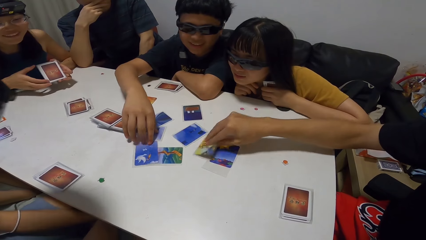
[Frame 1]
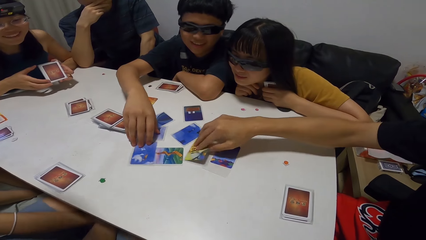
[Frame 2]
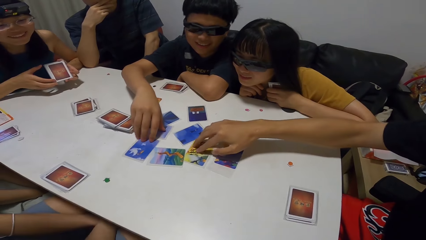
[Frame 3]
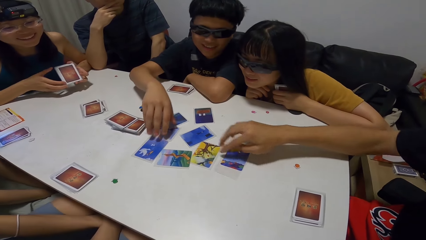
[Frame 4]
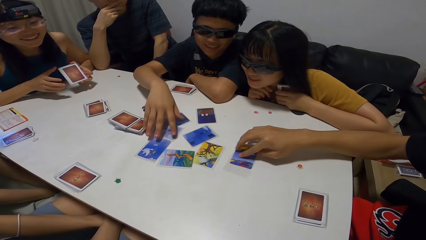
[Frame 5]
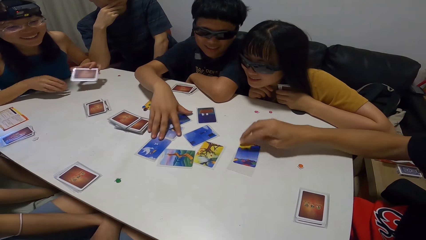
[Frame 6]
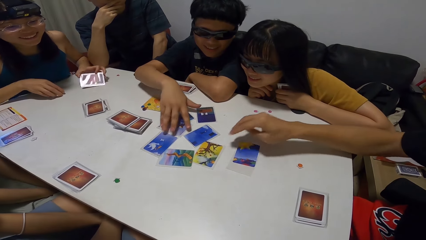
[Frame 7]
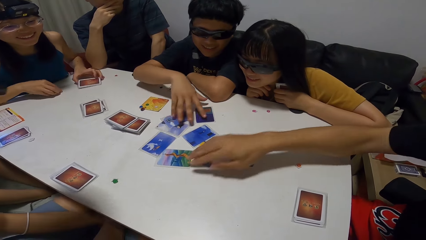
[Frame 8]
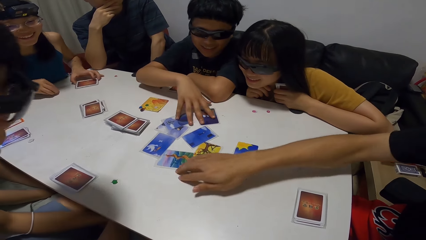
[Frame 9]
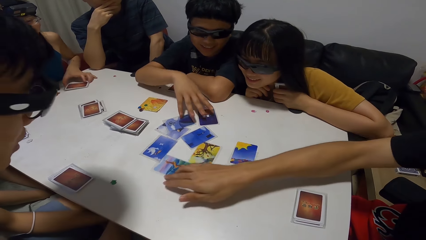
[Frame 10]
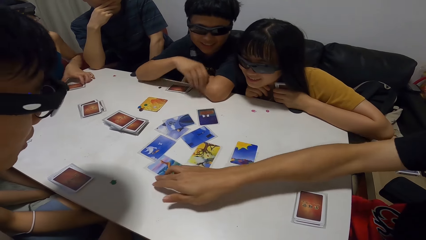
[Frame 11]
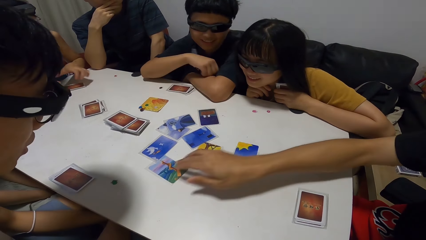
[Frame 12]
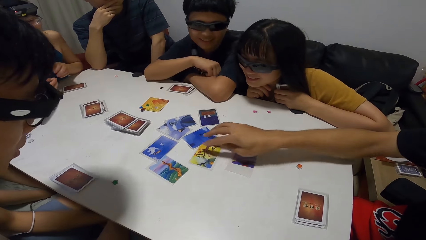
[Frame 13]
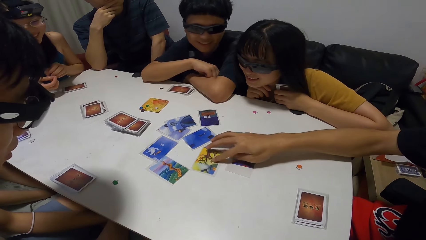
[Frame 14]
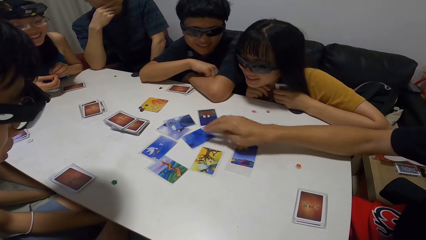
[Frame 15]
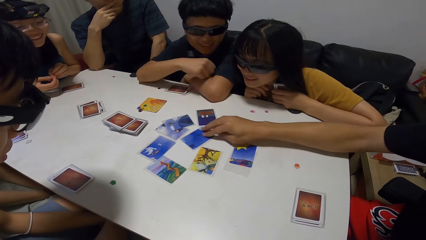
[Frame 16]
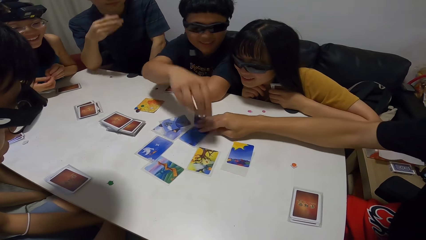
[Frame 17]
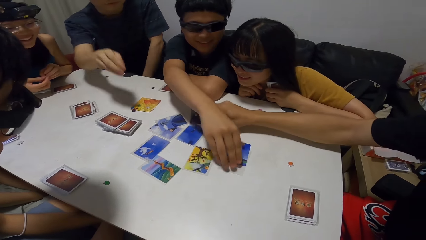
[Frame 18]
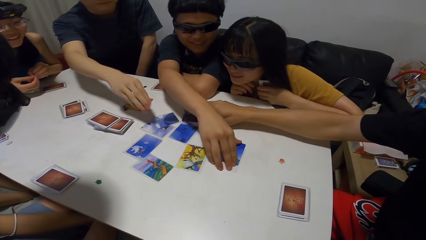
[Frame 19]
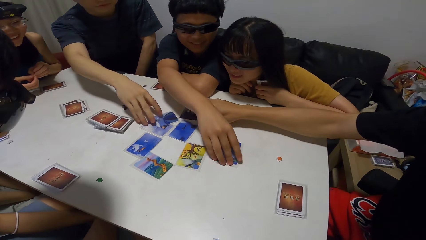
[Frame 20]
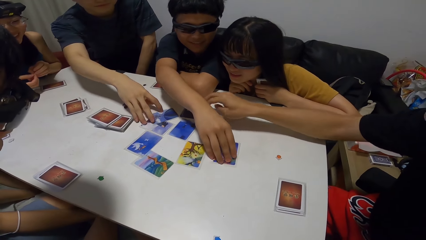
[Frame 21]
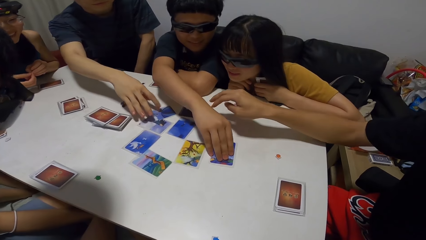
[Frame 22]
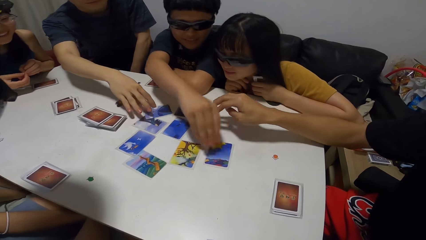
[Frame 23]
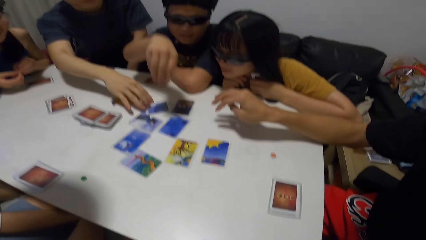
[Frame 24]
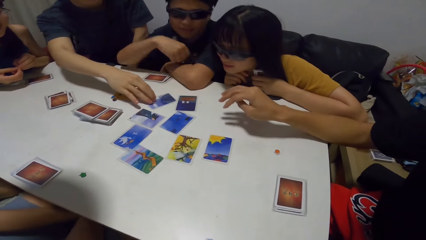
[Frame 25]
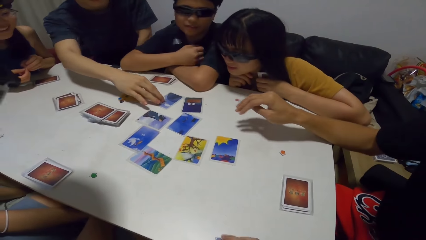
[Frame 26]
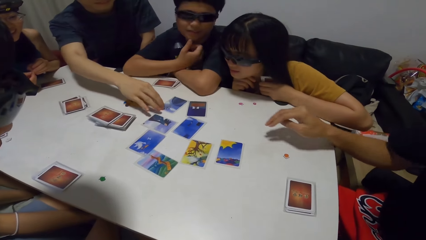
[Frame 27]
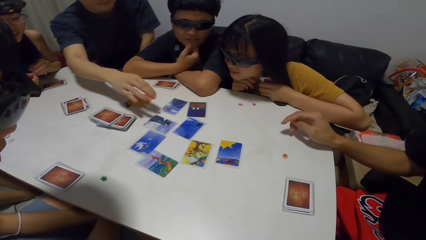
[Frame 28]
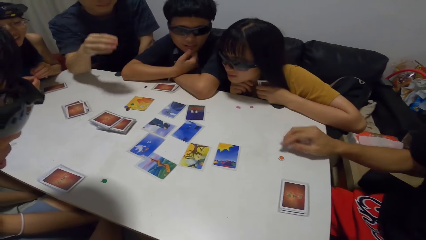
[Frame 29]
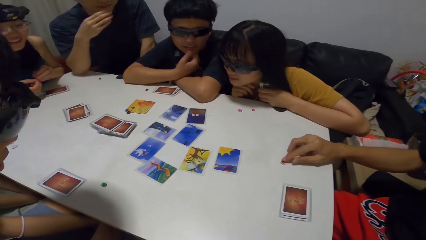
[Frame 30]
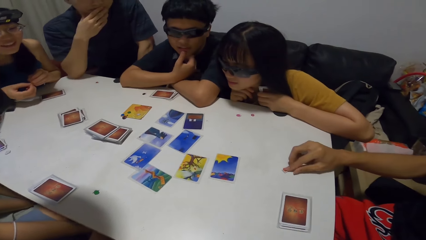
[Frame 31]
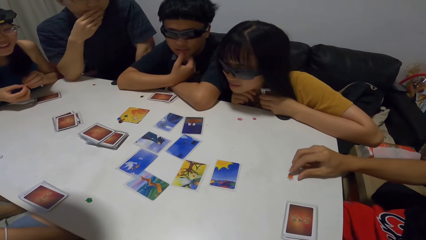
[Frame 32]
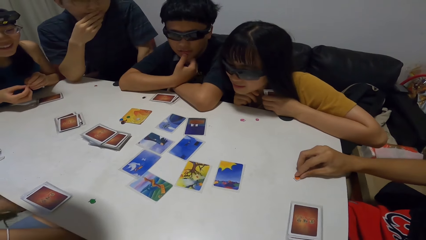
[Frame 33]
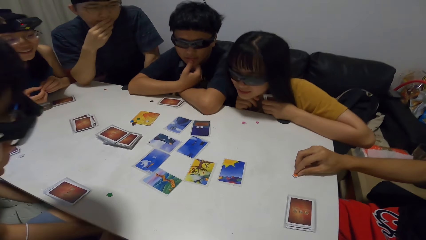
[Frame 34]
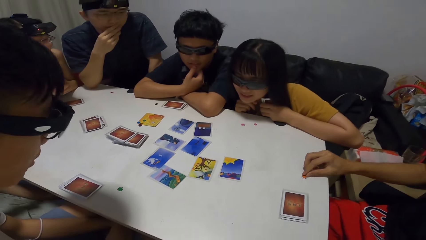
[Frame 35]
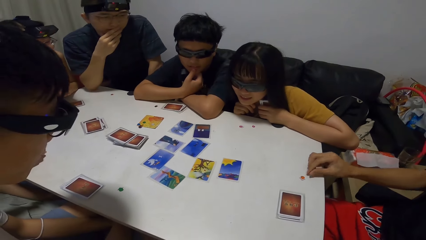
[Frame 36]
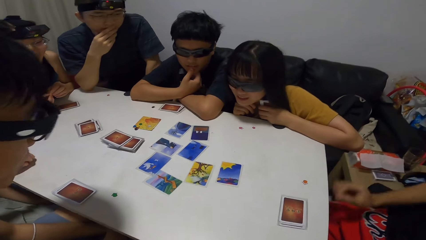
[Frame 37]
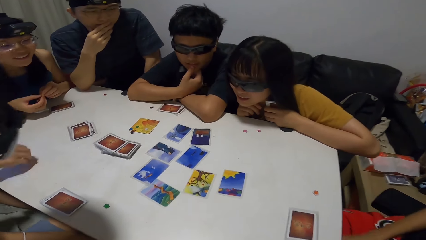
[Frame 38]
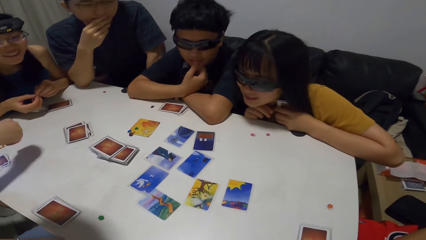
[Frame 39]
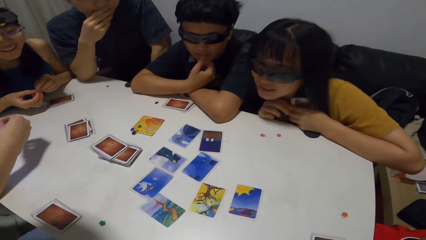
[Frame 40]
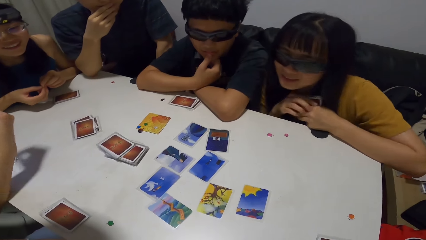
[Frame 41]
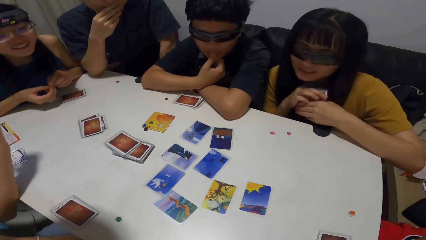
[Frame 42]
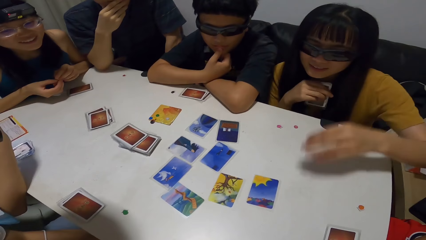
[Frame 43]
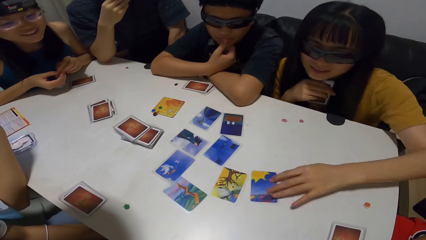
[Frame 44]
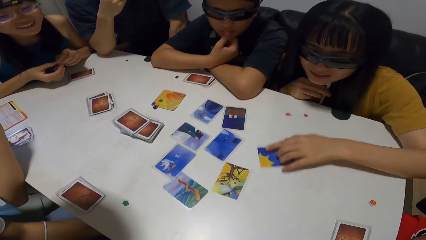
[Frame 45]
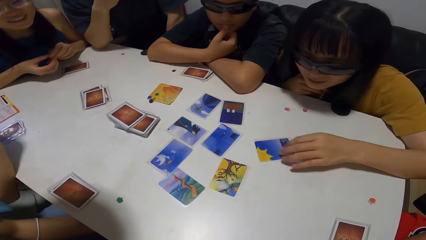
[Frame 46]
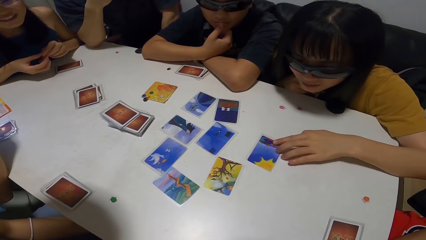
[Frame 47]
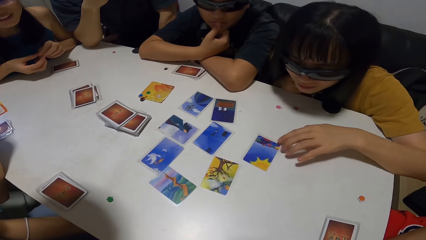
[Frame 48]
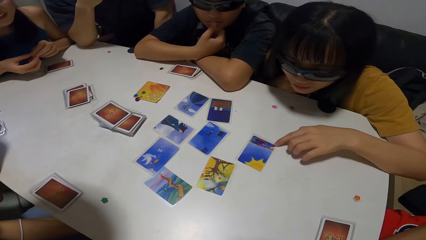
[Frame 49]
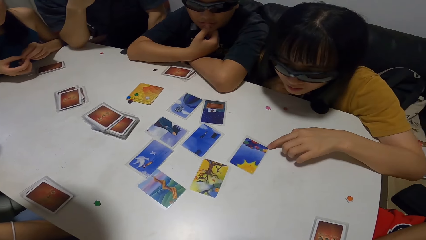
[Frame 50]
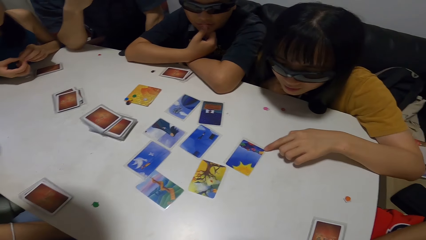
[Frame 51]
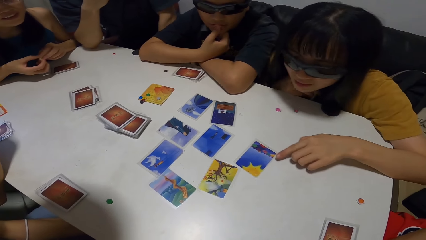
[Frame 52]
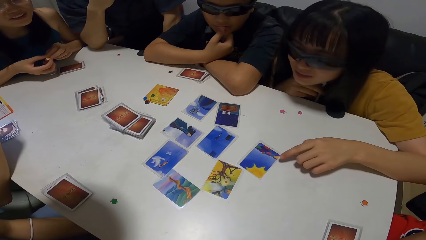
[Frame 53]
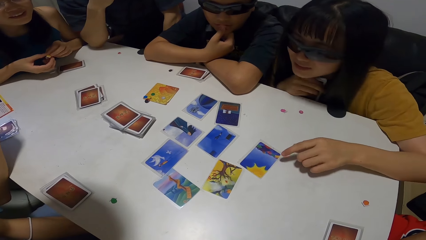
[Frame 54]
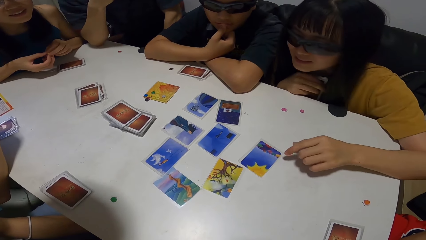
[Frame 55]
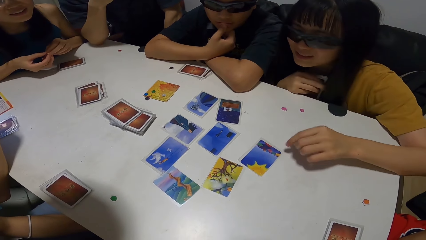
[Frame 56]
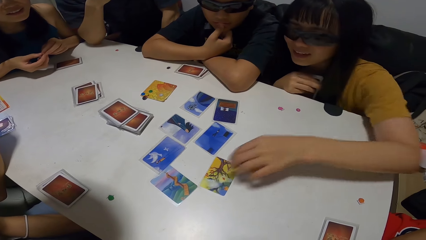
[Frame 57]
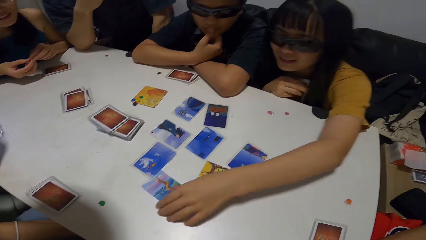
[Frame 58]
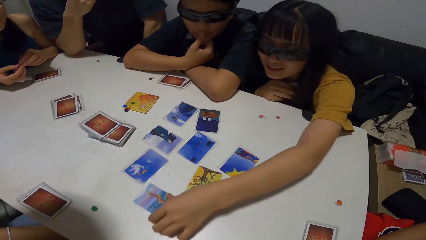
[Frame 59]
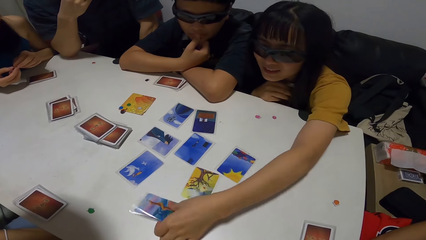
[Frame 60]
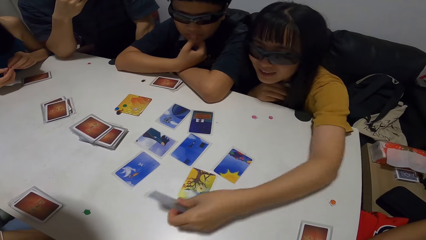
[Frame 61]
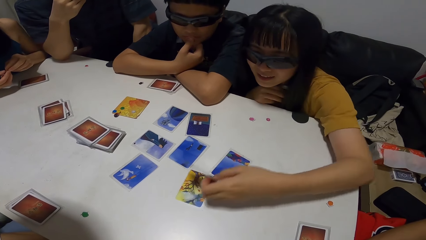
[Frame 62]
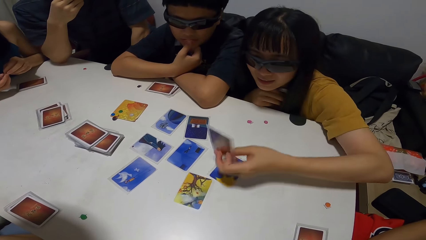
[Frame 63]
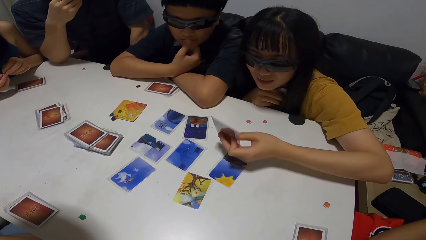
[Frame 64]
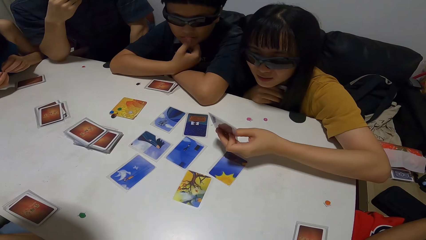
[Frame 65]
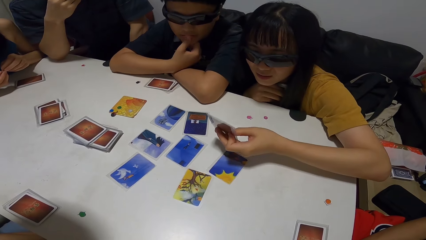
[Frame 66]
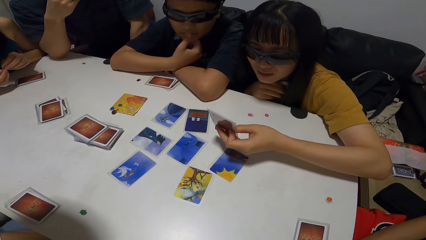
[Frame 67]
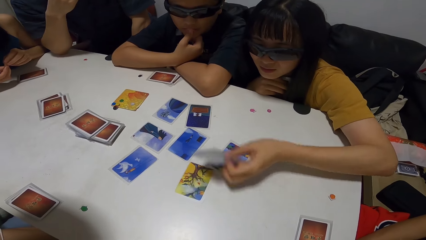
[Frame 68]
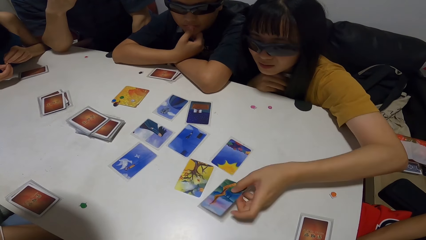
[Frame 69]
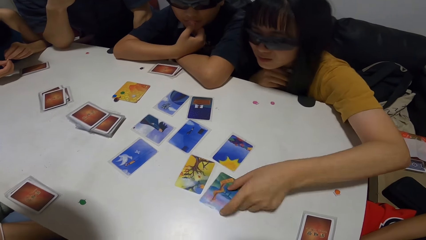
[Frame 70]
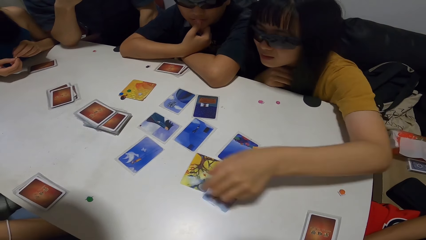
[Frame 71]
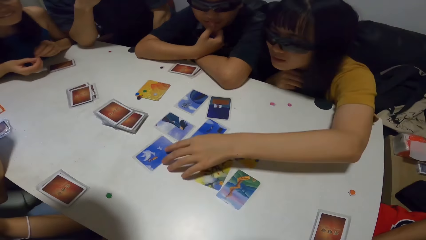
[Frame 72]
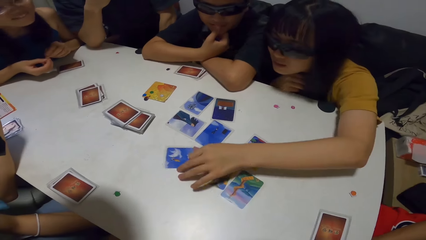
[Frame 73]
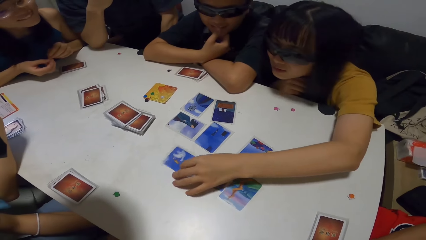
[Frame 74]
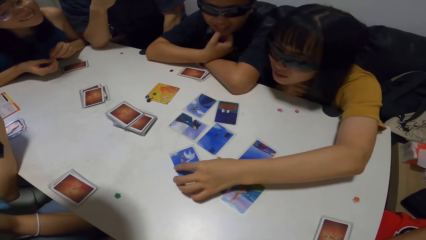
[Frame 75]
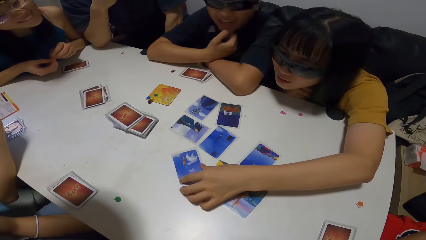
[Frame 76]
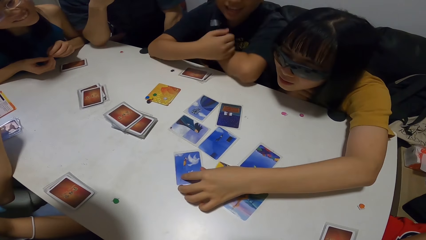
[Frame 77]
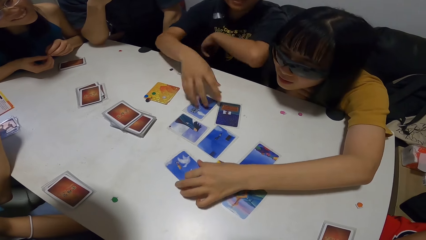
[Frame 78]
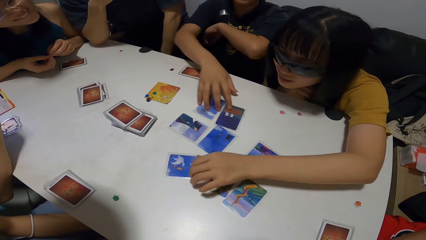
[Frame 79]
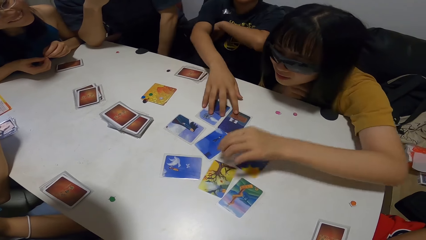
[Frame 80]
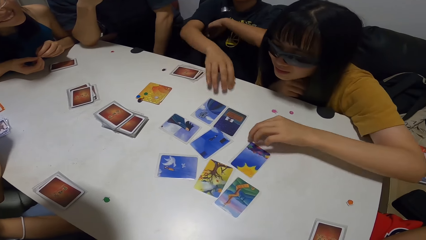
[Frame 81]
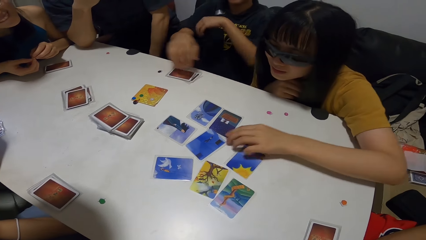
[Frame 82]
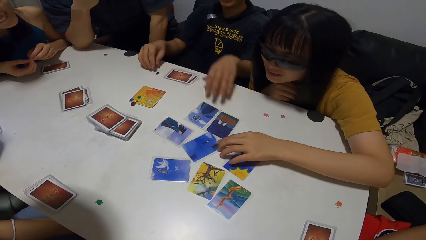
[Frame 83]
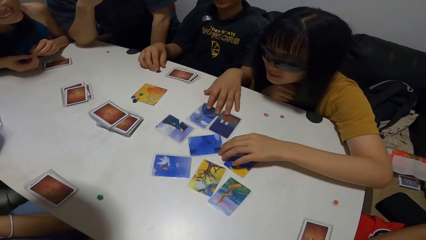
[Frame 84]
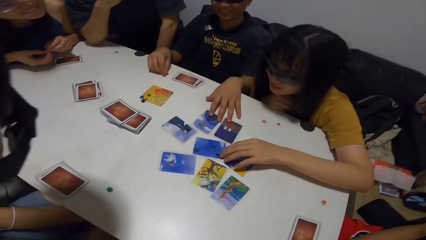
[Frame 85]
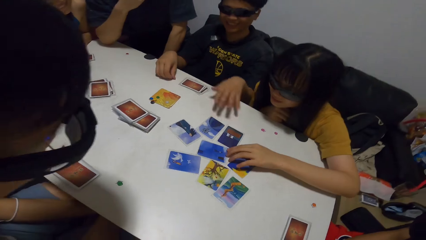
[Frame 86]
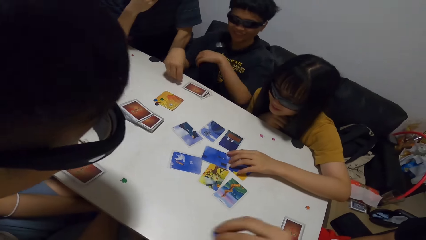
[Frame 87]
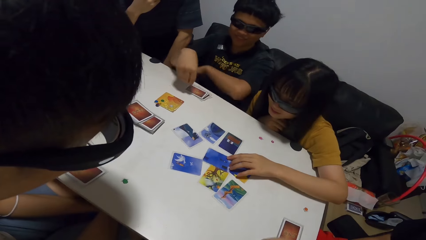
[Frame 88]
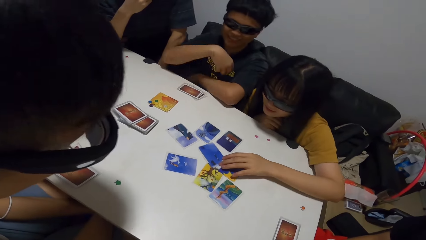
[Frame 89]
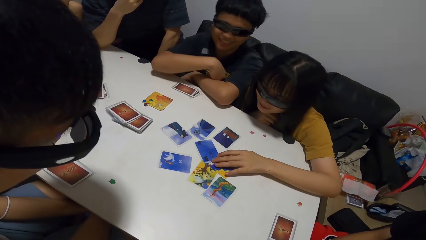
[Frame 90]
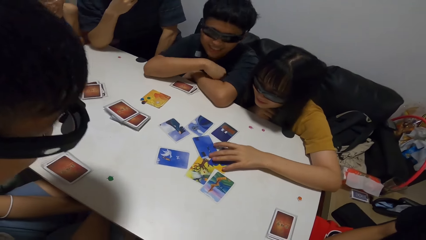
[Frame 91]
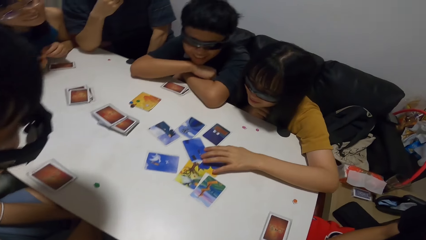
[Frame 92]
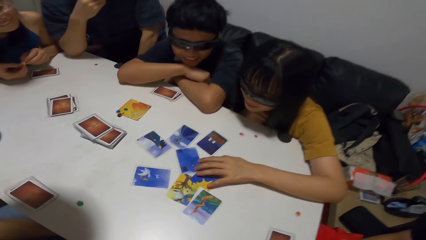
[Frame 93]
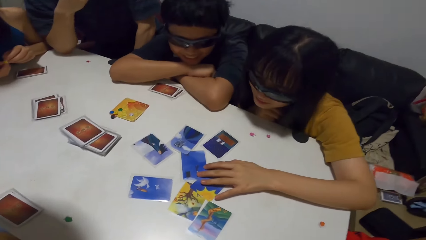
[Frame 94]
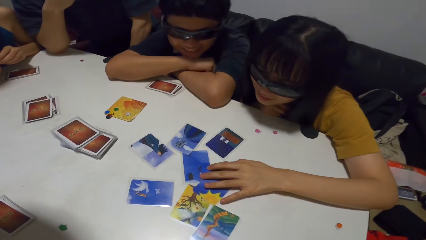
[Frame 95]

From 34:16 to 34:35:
A lady drops her cards on the table. A man checks the cards on the table. Another man touches a card. A third man touches his chin with his right hand. A fourth man touches a paper on the table. The first man touches his mouth with his right hand. Another lady touches a card on the table and looks at the card. The lady turns the card. The lady picks up the card from the table, looks at the card, and drops the card on the table. The lady checks a card on the table. The lady turns a card. The third man moves two cards on the table with his right hand. The lady checks a card on the table. The third man moves two cards on the table with his left hand, picks up a paper from the table, and rests both hands on the table.
